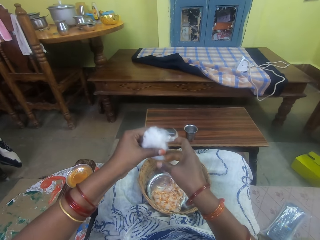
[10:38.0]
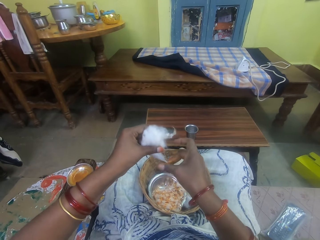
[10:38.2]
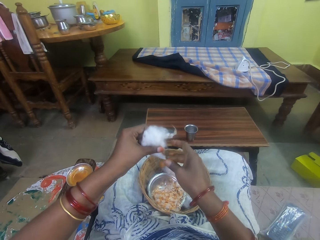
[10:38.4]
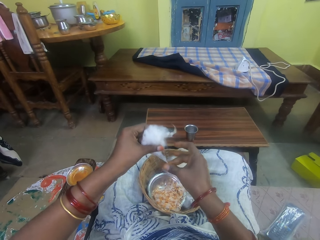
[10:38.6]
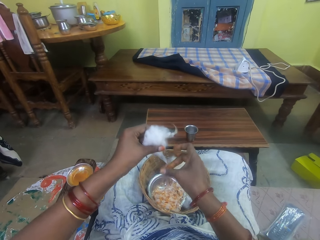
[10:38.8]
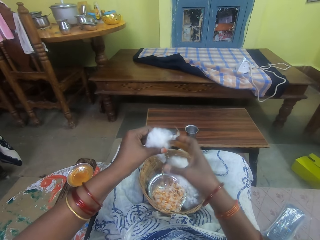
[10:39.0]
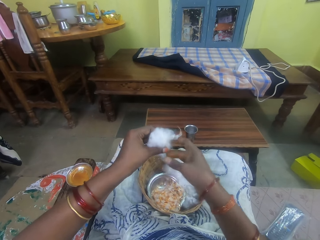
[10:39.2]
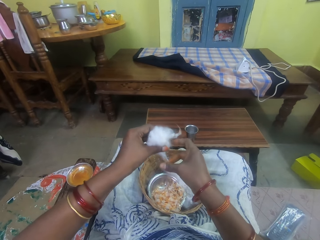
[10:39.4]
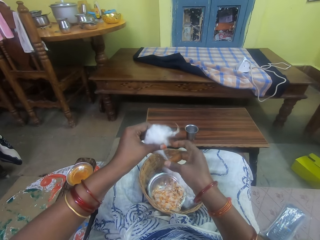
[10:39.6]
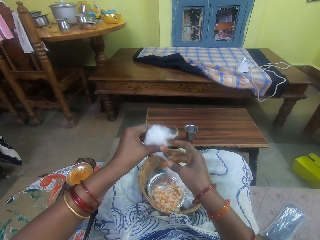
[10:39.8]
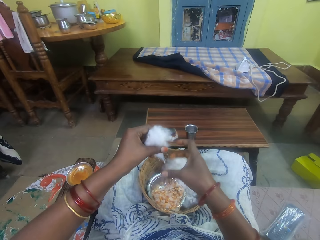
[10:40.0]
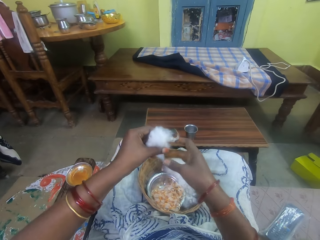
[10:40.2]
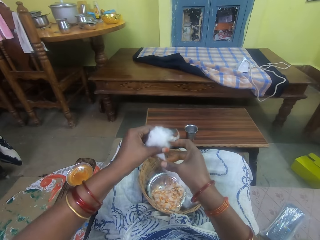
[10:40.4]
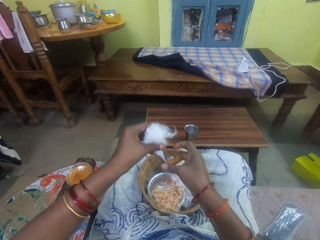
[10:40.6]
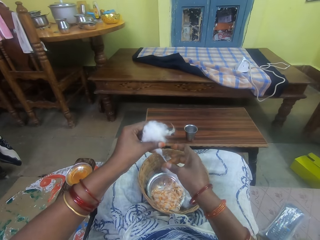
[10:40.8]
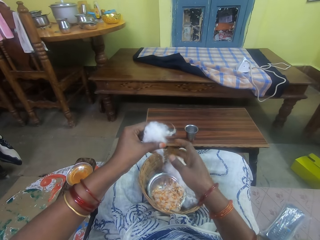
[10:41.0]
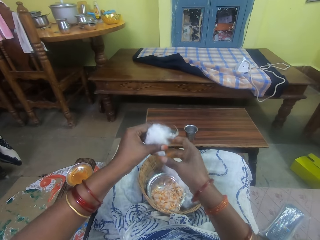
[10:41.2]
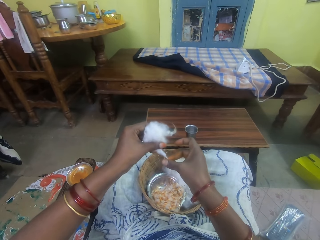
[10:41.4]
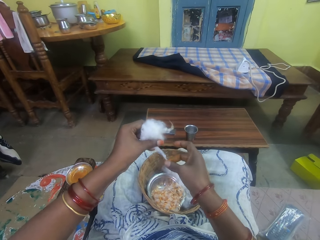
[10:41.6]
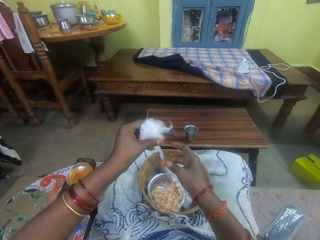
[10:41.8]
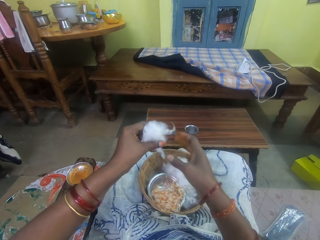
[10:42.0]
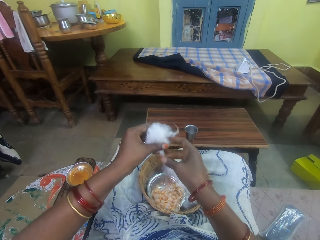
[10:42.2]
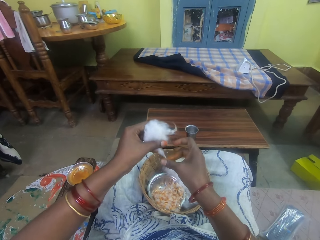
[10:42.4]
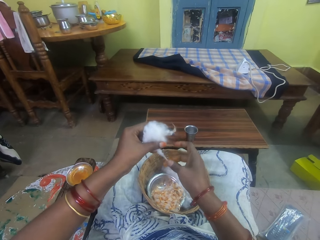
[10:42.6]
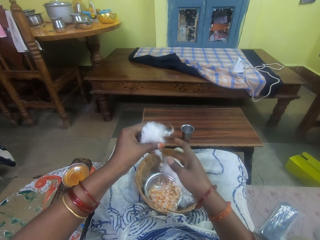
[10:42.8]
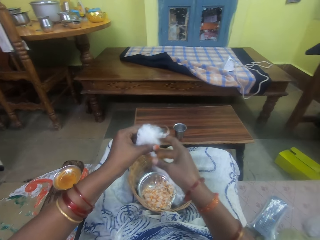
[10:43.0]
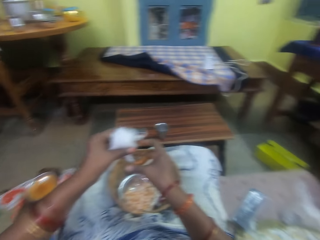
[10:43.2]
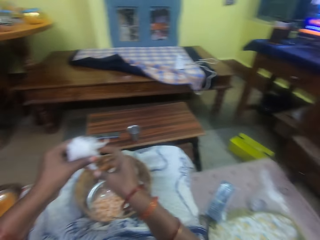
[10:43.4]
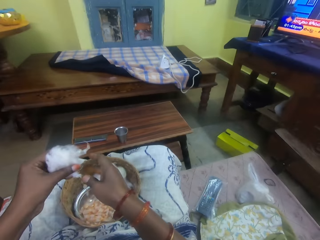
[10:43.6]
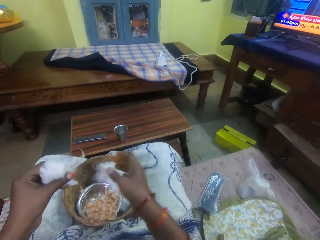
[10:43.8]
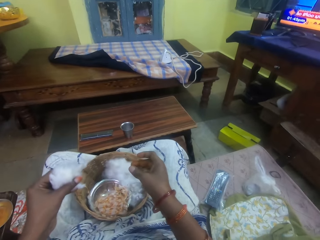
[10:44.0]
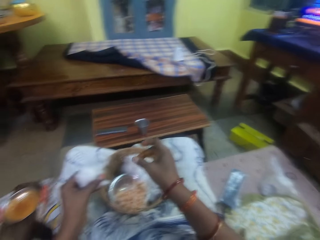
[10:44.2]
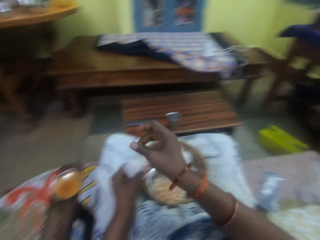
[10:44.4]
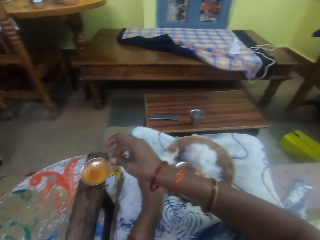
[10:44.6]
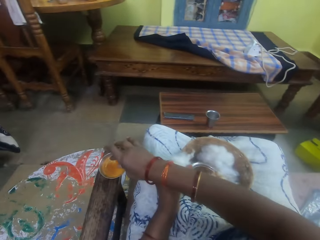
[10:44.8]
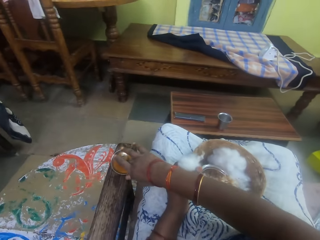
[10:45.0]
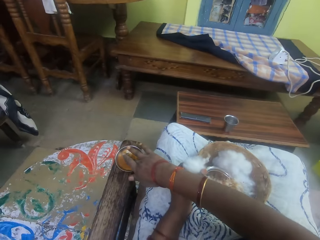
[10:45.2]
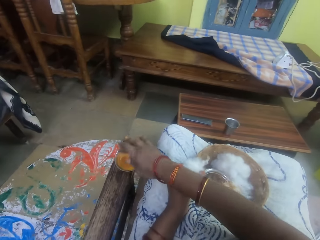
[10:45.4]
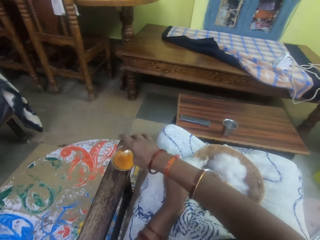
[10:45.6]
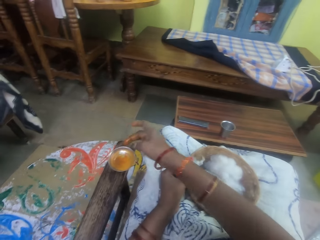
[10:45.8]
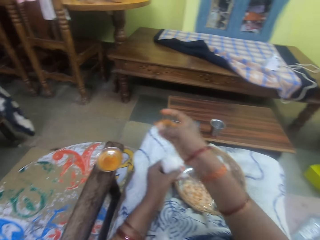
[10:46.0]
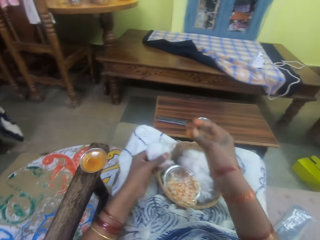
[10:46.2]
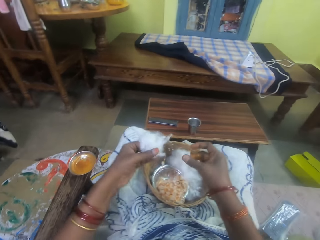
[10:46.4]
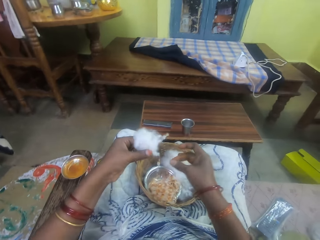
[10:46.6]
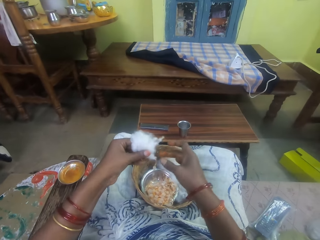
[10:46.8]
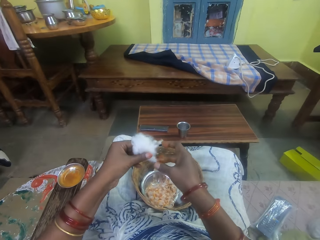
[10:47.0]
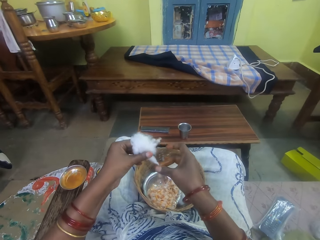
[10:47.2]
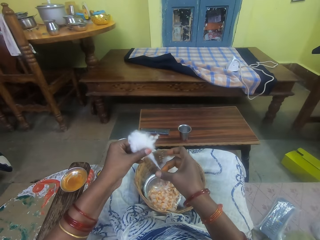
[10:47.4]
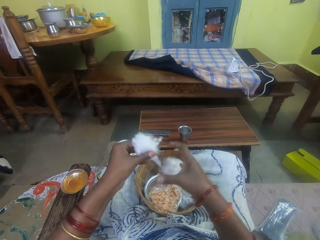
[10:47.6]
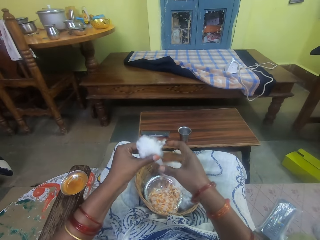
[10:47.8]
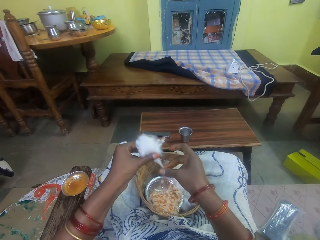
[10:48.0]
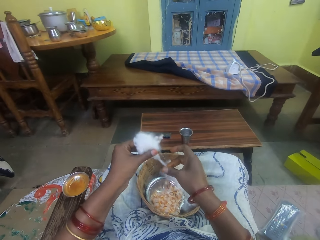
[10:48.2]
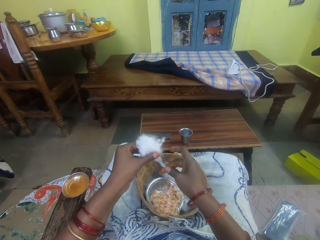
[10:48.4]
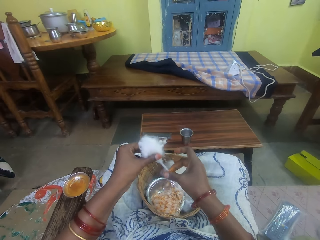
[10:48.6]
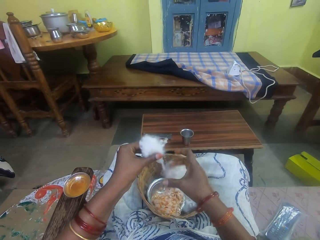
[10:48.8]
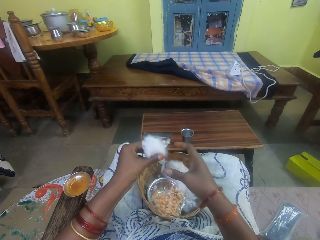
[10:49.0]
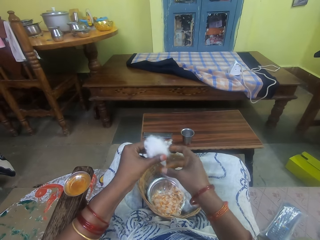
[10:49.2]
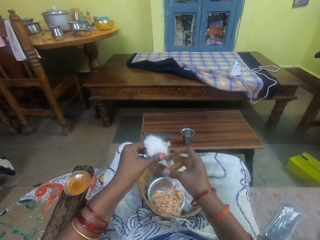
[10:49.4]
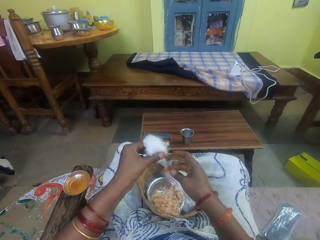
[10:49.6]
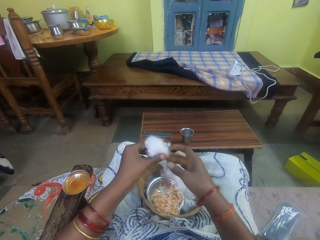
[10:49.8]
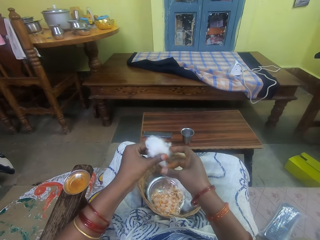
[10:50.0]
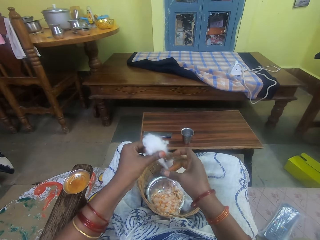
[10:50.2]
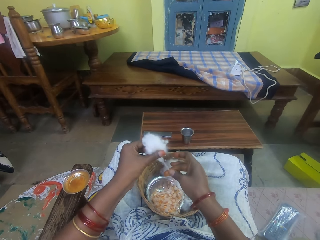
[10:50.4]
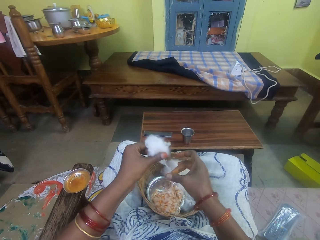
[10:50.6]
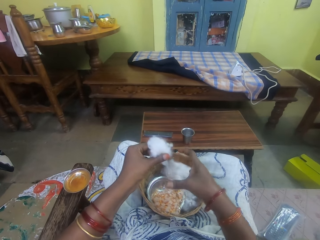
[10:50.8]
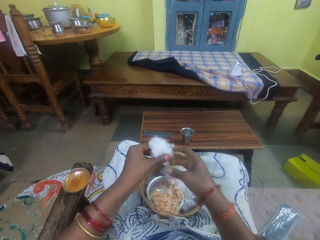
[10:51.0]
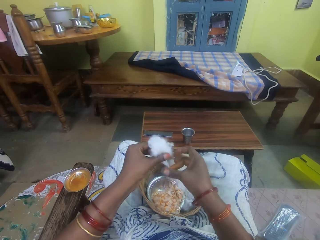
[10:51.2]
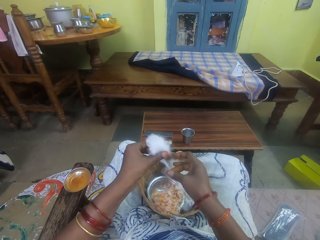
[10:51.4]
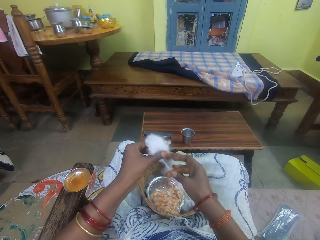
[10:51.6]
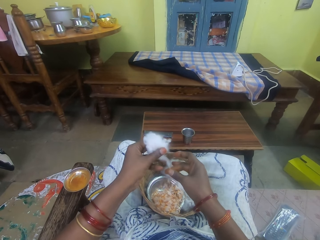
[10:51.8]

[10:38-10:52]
The camera wearer pulls her hand off the cotton string. She rolls the cotton string with an adhesive. She pulls her hand off the cotton string. She rolls the cotton string with the adhesive. She pulls her hand off the cotton string. She rolls the cotton string with the adhesive. She pulls her hand off the cotton string. She picks the adhesive from the bowl. She touches the ointment with her right hand. She pulls her hand off the bowl and rubs her fingers. She rolls the cotton string with the adhesive. She rubs the ointment on the ball of cotton wool in her left hand.

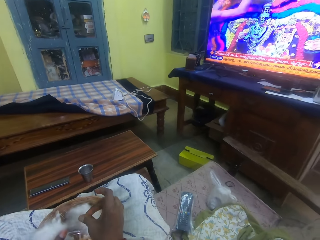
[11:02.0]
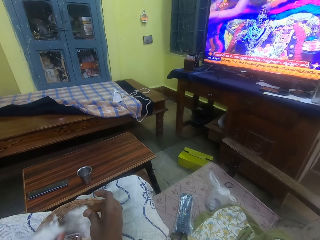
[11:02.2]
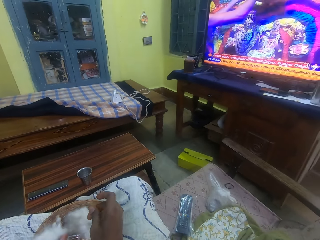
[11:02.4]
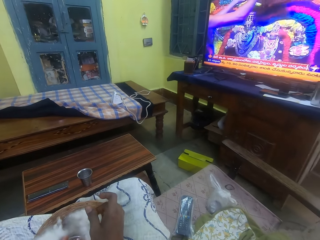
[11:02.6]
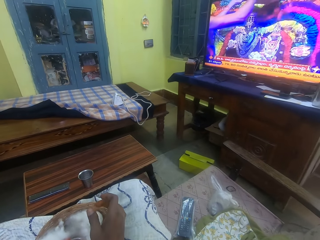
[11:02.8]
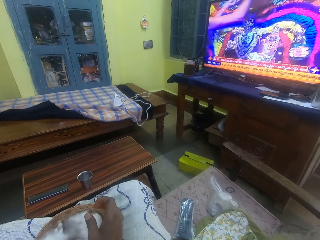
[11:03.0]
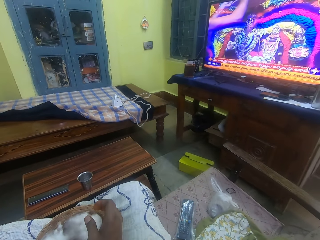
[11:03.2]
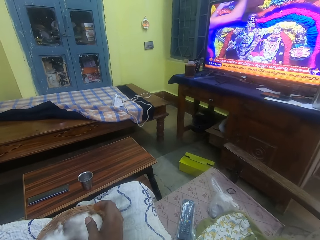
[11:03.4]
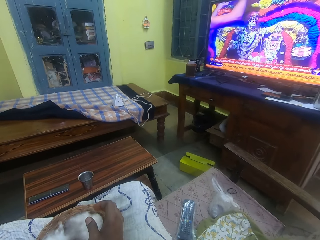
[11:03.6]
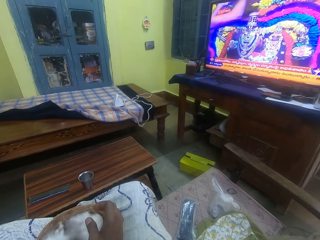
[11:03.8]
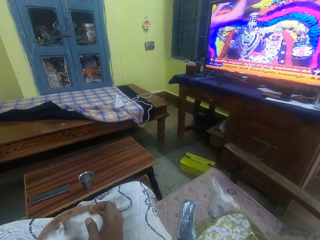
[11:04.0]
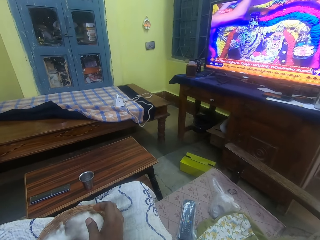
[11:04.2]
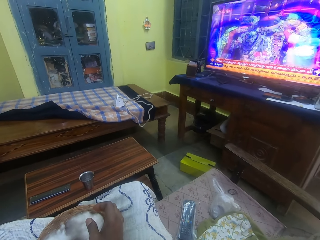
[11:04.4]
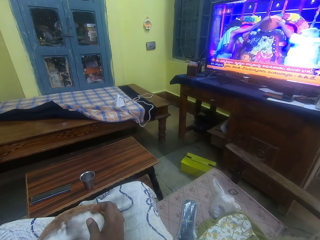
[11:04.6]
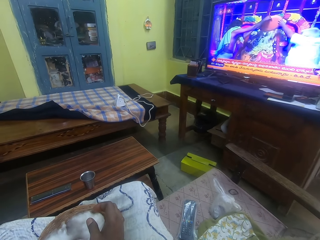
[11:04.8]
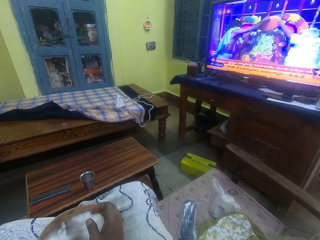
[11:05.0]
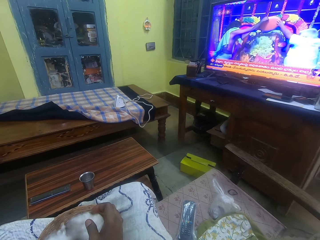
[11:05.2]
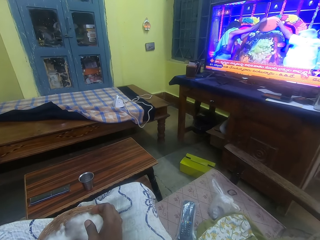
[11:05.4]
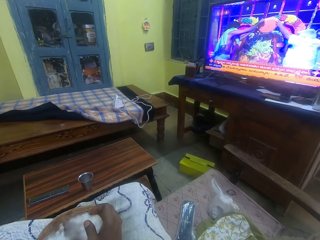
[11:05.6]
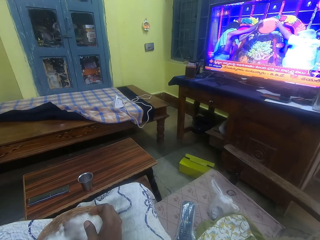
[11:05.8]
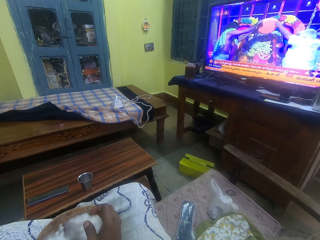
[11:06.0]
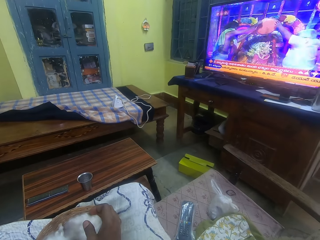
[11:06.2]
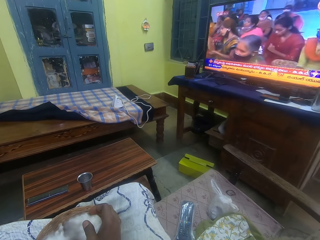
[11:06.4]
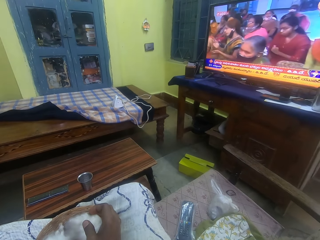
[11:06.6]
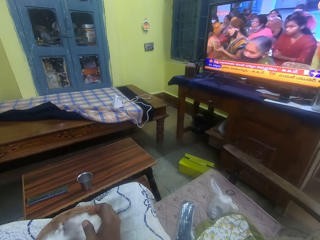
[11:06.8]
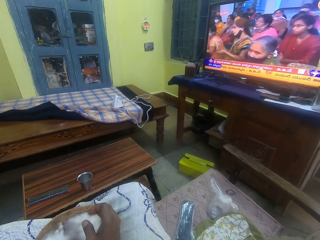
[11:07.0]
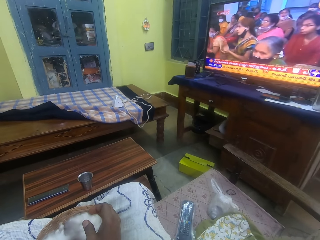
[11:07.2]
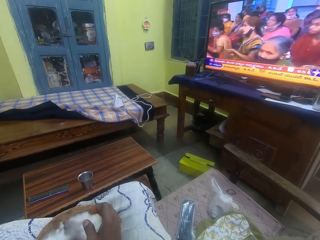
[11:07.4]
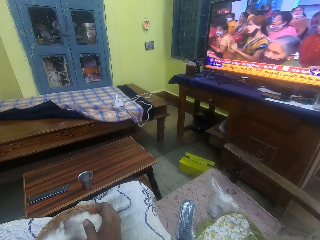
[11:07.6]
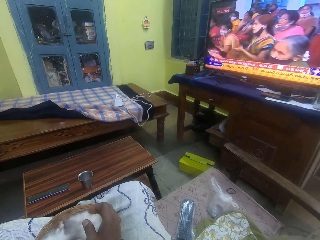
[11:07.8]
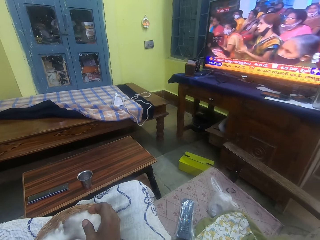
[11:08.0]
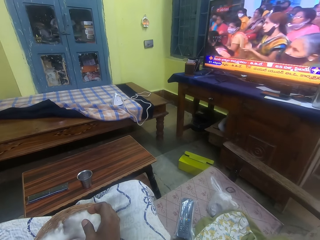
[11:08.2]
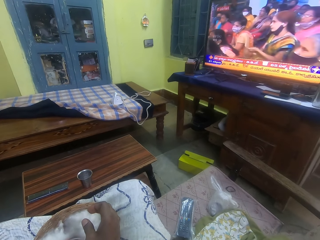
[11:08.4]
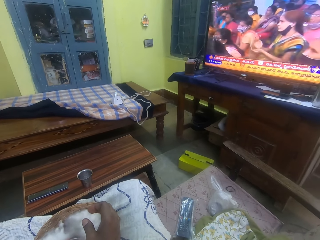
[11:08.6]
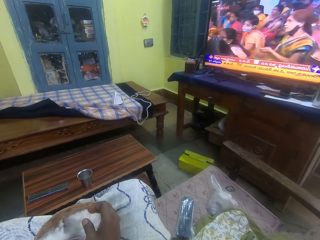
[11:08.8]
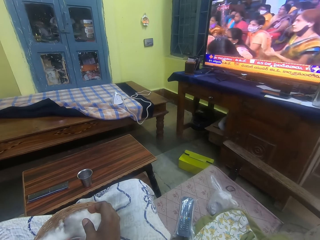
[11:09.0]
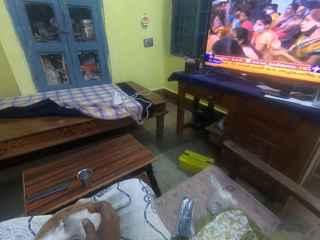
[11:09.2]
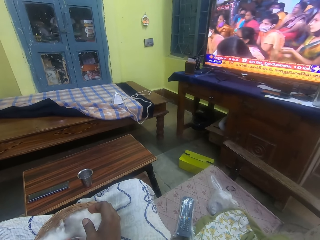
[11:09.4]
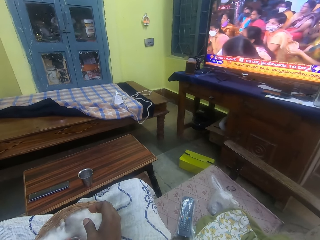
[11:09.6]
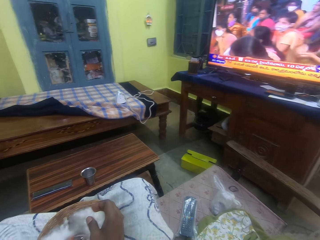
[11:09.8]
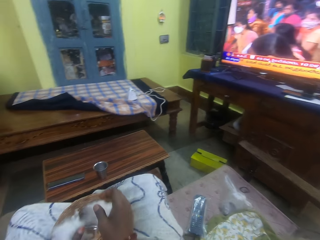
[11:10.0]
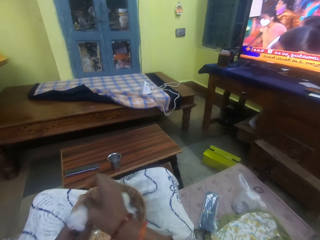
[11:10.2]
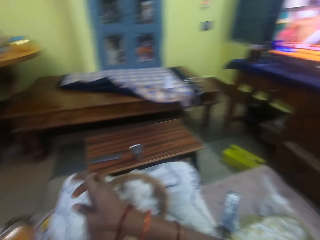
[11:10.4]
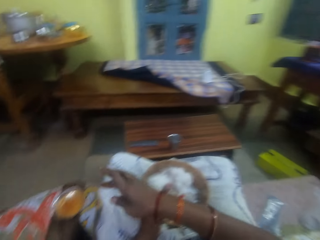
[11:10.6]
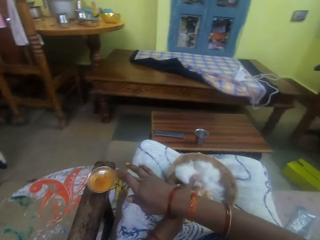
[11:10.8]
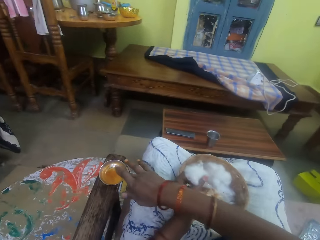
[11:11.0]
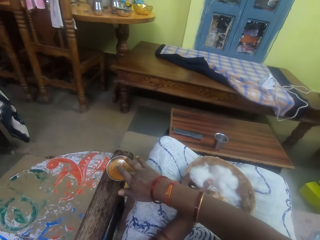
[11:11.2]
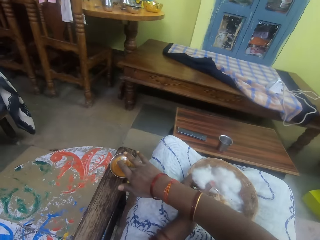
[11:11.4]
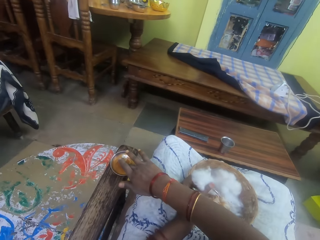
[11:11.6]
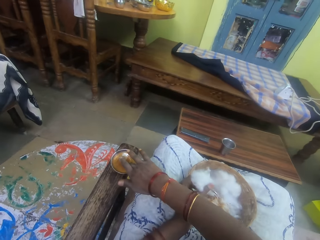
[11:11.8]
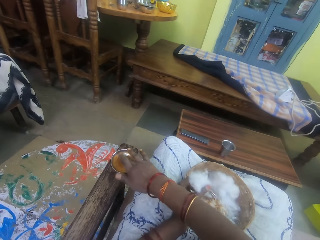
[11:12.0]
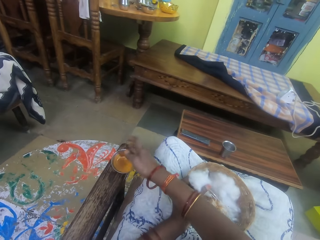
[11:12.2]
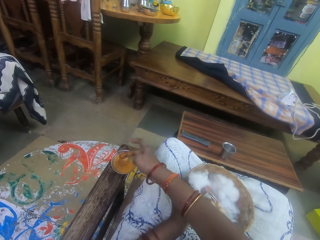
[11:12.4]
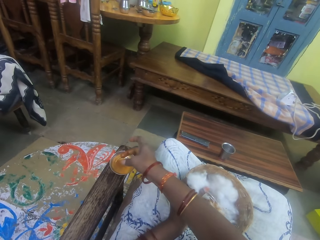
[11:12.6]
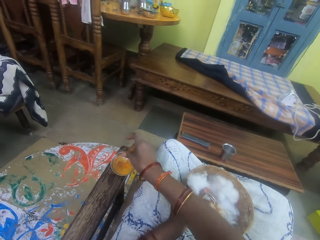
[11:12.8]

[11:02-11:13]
The camera wearer watches the television. She touches the ointment with her right hand. She picks adhesive from the bowl.
